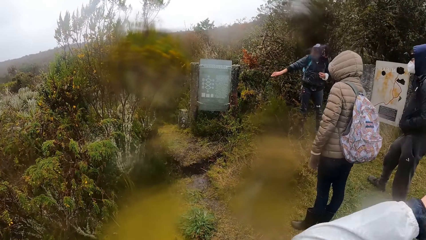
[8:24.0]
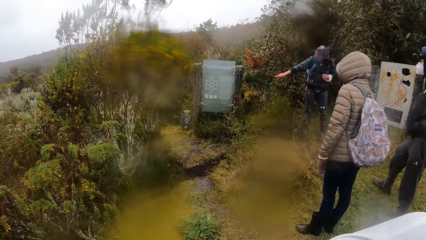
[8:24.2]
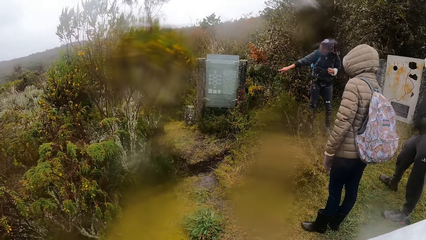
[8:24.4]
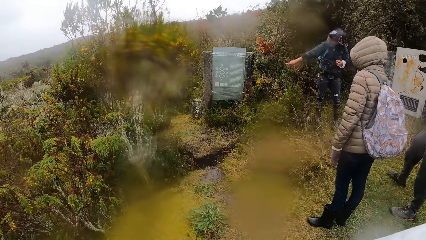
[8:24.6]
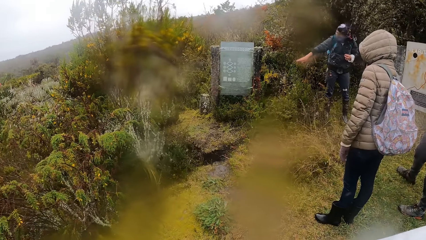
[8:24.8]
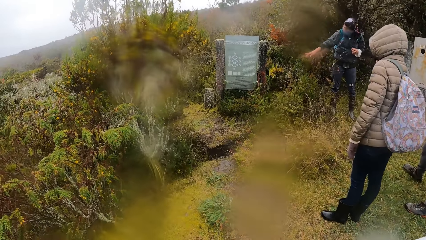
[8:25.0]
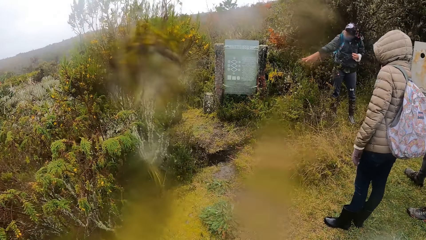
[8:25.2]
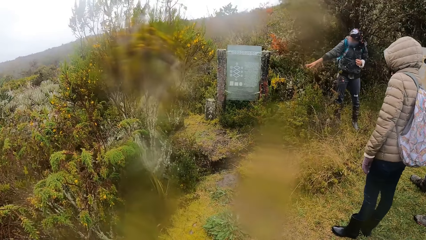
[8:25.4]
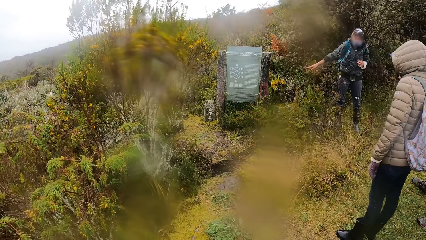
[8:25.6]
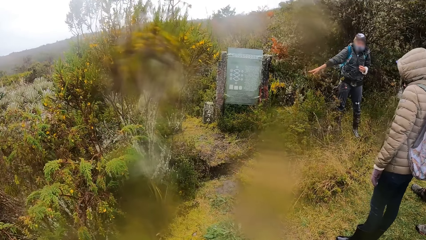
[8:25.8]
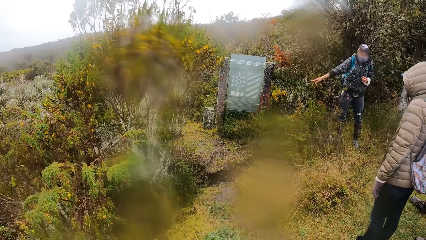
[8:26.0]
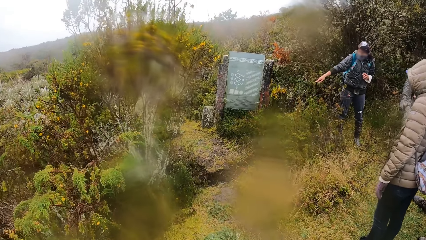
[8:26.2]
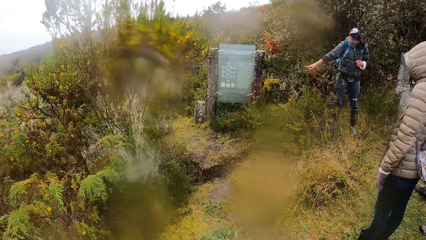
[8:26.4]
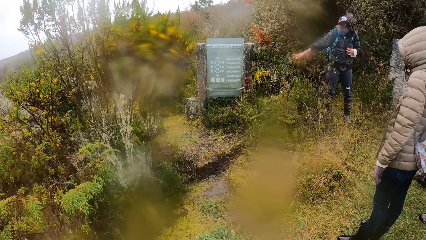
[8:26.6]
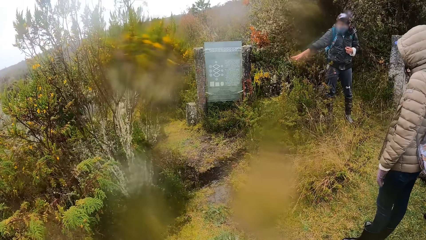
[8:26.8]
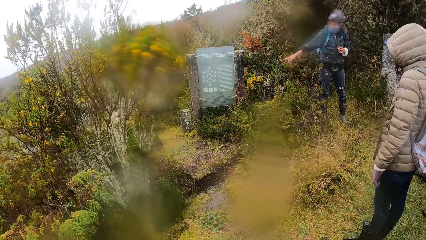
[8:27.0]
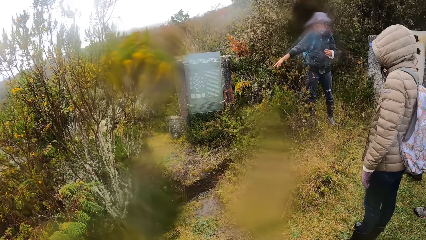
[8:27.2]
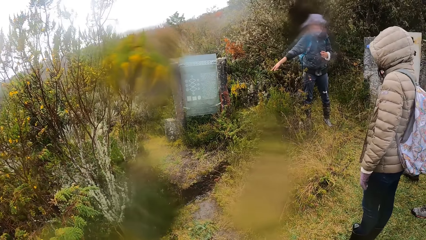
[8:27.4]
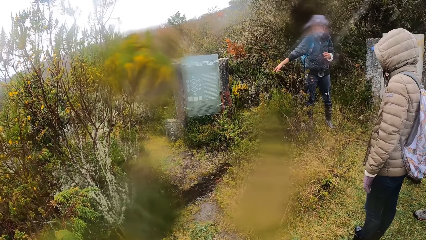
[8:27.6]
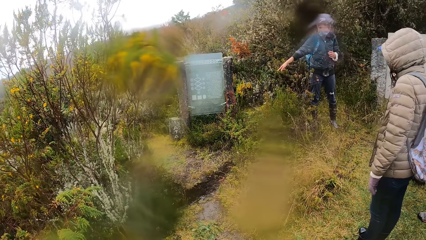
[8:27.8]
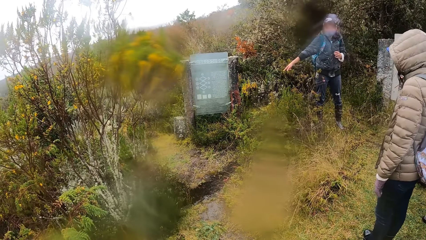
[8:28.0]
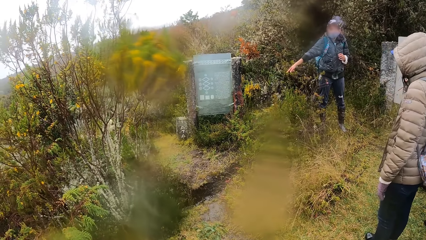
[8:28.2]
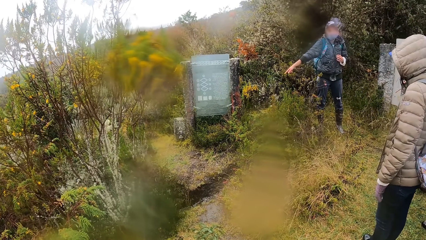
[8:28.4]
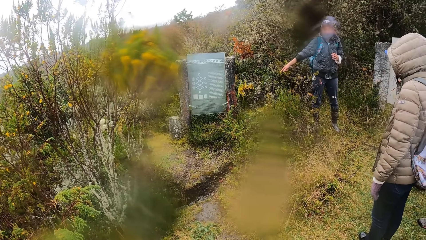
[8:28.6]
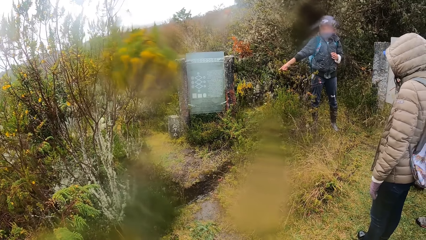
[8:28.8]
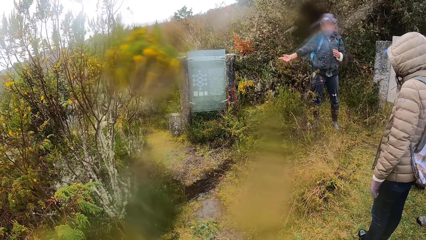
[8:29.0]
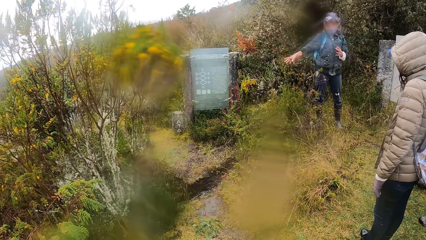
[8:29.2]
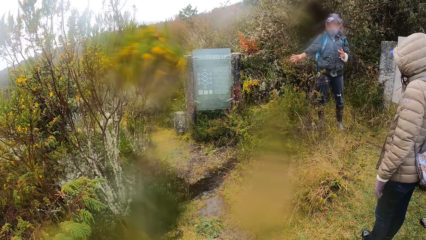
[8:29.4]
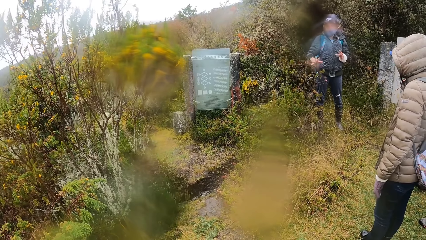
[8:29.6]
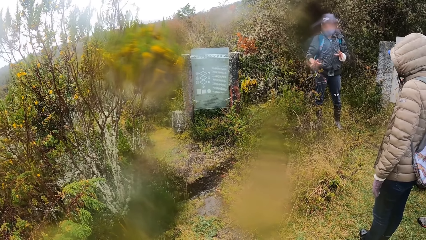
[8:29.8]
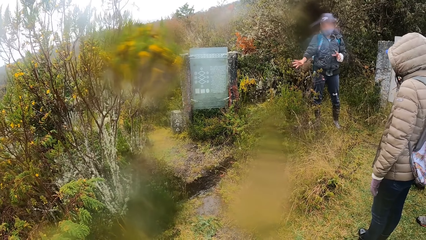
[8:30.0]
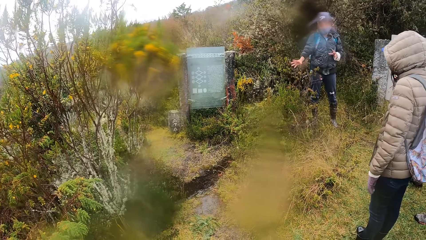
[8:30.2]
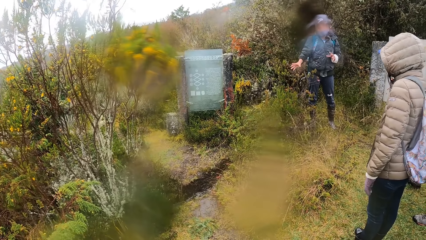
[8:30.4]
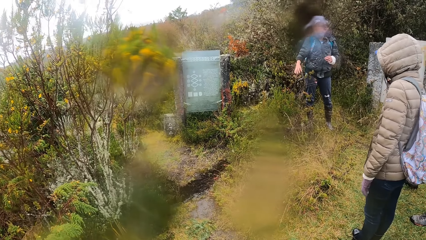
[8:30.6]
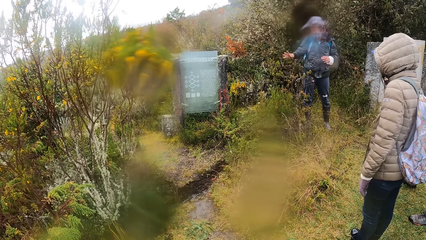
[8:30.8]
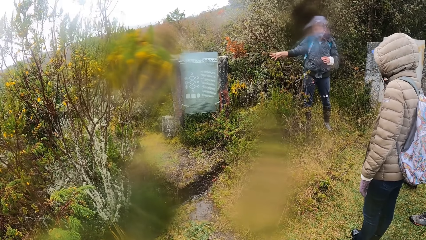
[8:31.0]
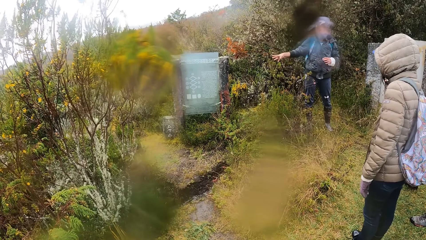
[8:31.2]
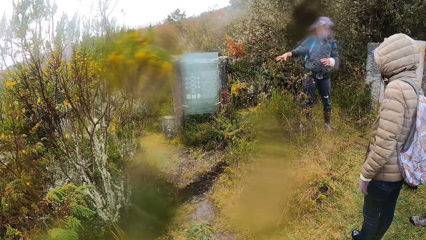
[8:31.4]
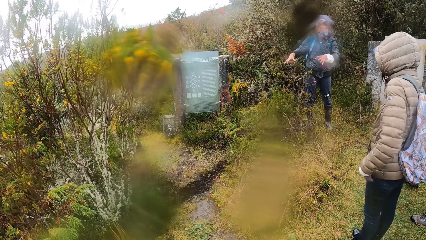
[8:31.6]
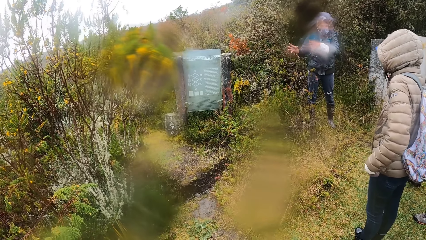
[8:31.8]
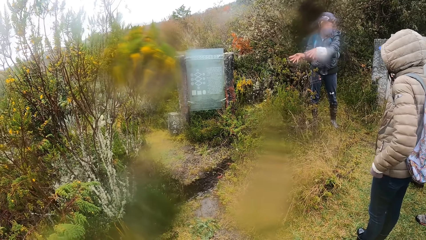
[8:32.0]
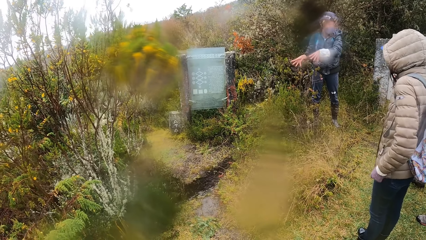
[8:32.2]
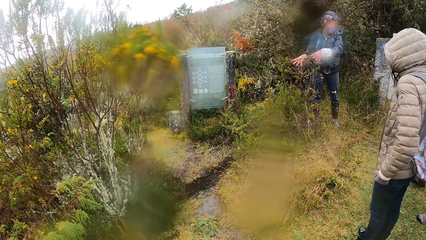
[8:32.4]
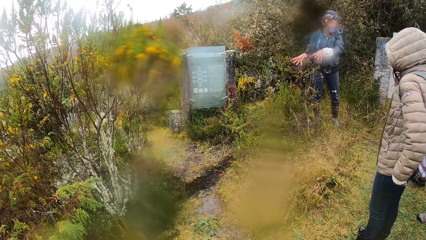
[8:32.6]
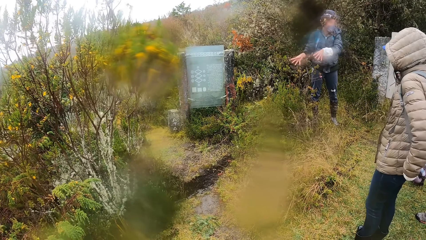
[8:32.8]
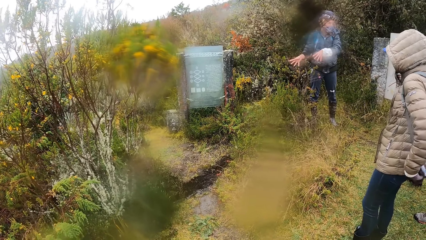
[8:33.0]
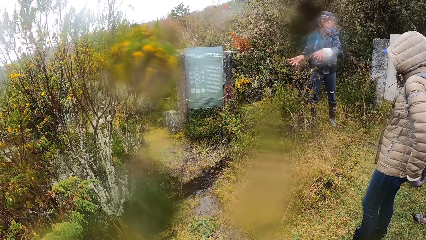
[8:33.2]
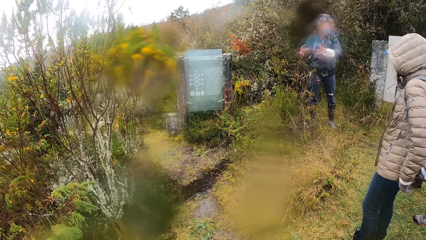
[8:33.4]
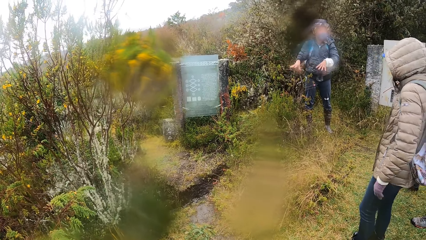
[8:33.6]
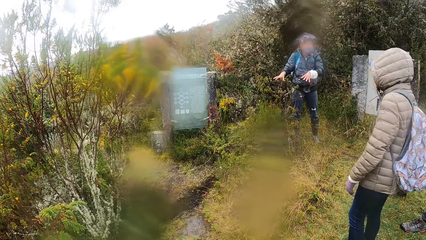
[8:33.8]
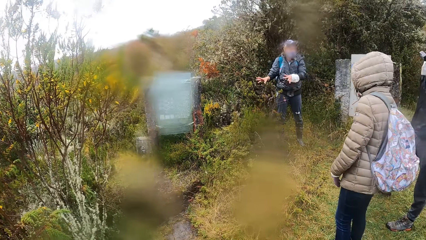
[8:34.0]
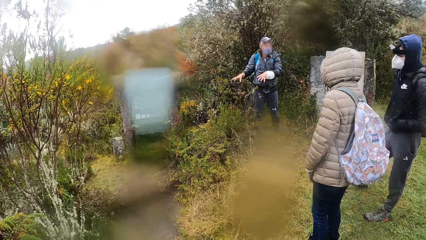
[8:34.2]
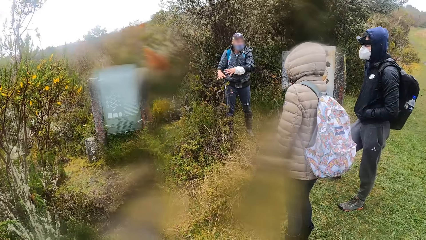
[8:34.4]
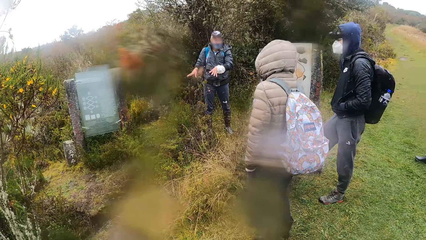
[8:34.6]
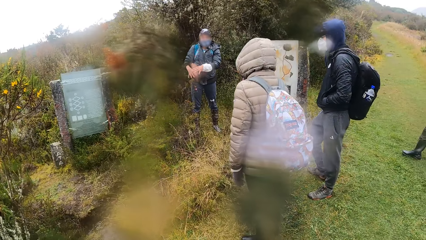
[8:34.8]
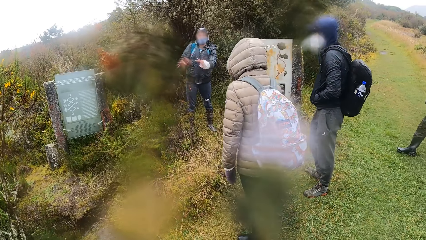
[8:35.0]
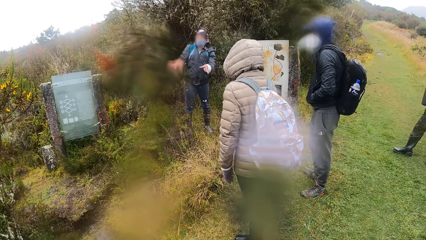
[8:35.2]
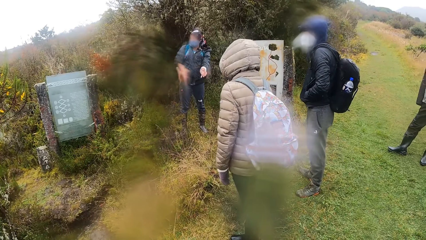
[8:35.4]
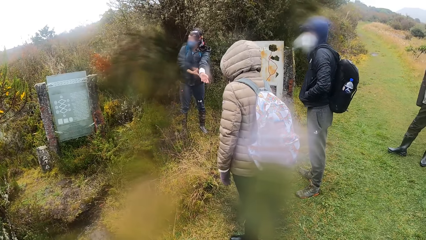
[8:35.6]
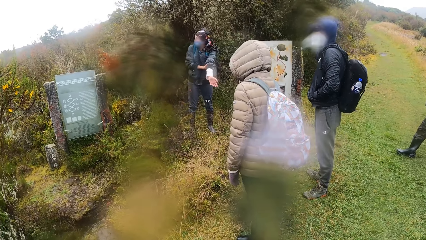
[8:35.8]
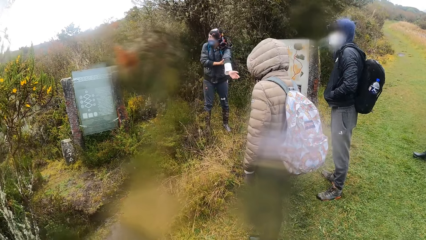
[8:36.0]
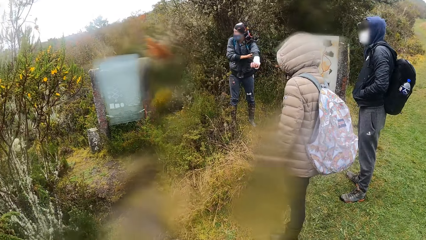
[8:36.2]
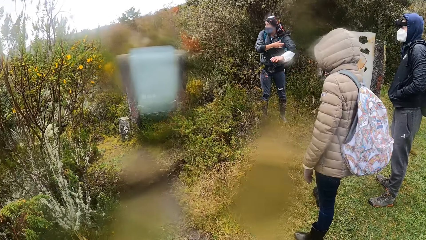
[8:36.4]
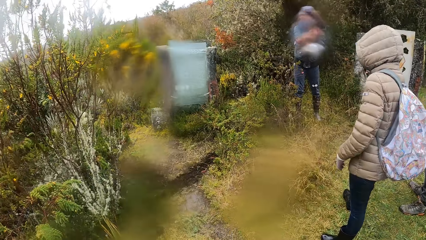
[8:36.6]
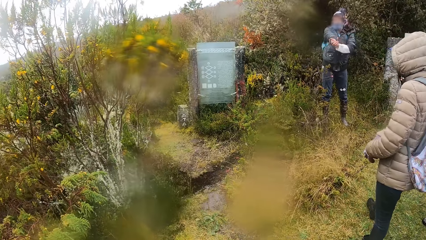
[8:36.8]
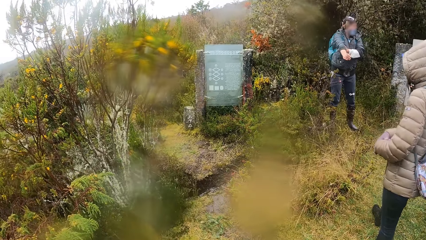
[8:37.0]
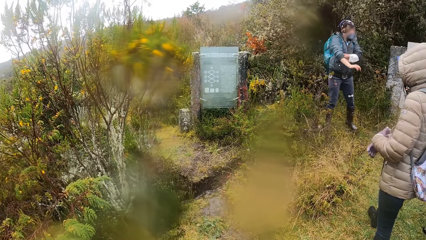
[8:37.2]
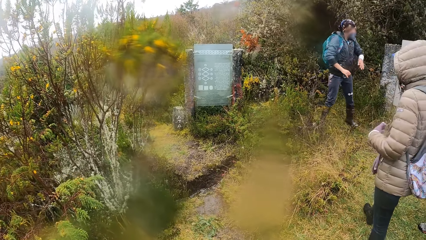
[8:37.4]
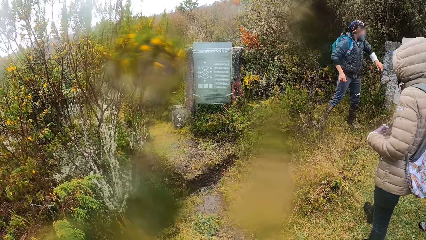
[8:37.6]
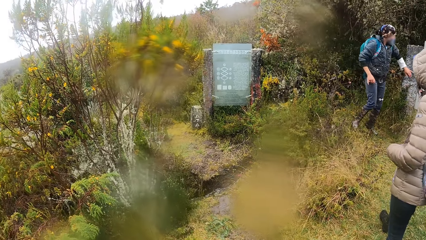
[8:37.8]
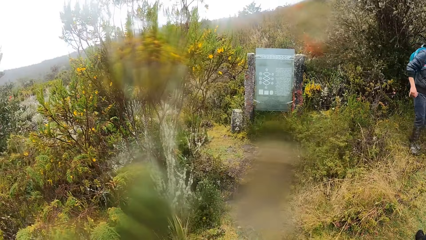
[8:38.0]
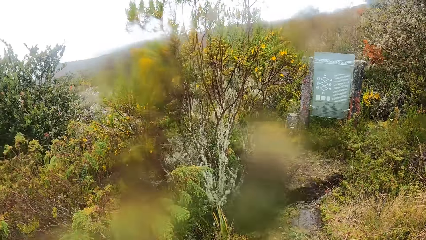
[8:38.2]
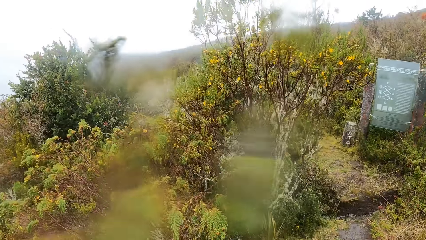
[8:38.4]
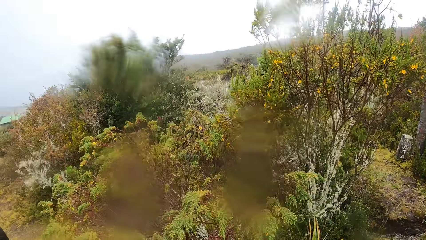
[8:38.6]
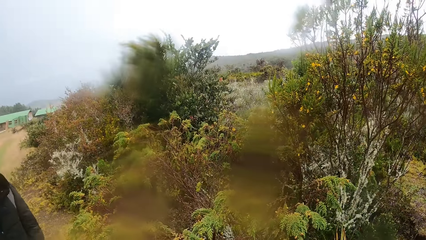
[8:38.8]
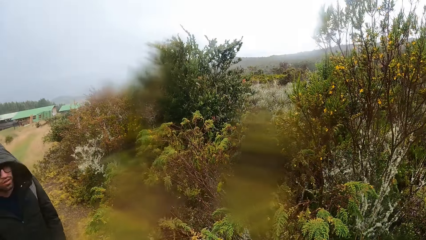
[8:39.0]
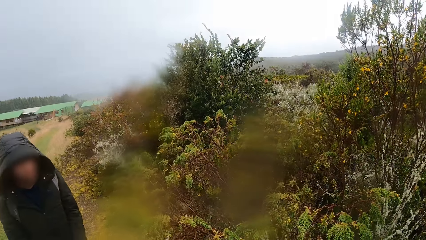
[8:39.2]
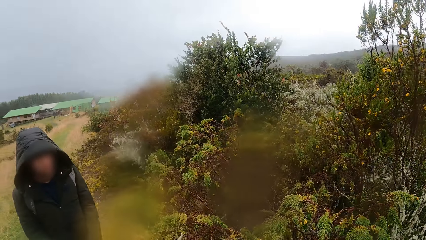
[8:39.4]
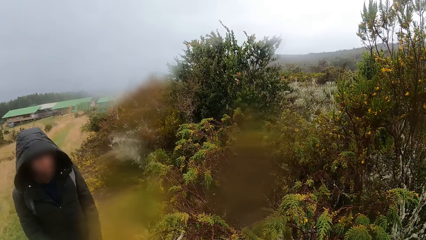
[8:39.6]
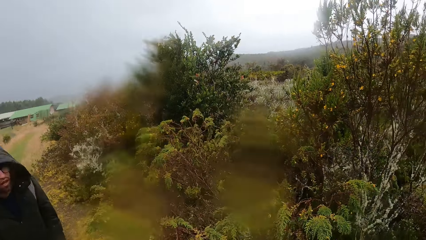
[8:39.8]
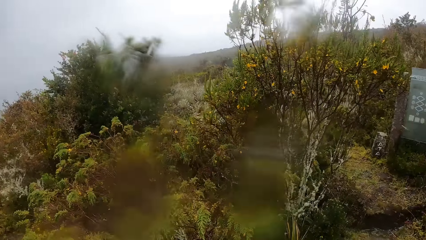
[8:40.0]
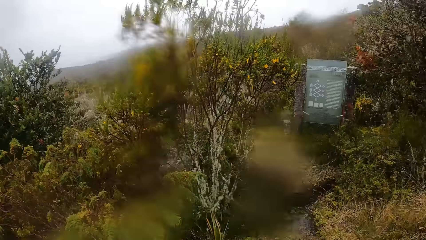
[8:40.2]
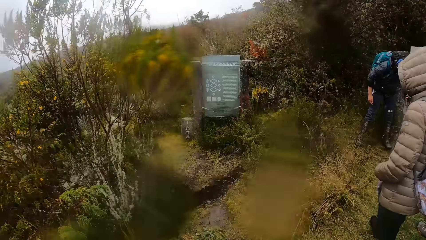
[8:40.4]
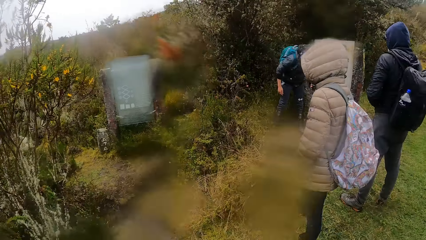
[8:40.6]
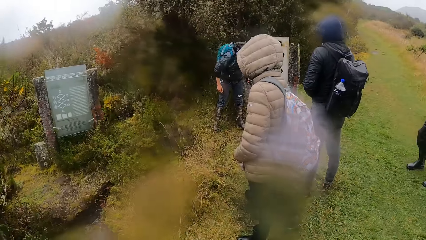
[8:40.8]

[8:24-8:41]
A man moves the hands. The camera wearer looks around.
